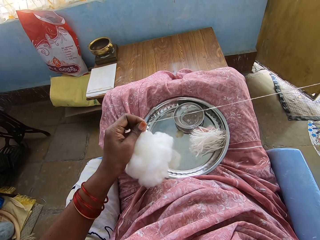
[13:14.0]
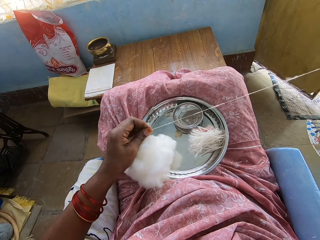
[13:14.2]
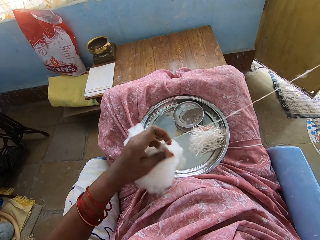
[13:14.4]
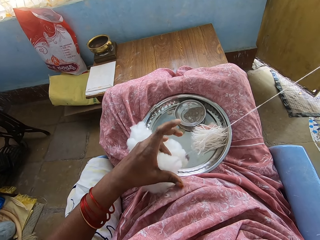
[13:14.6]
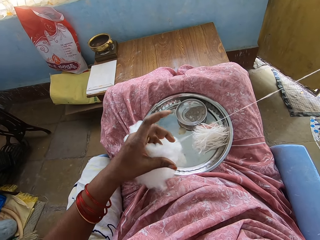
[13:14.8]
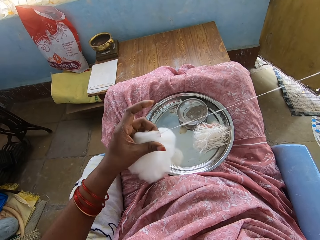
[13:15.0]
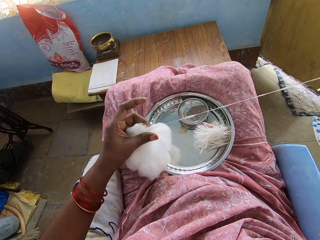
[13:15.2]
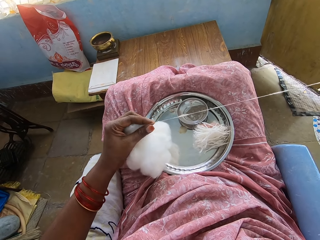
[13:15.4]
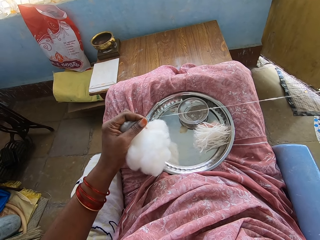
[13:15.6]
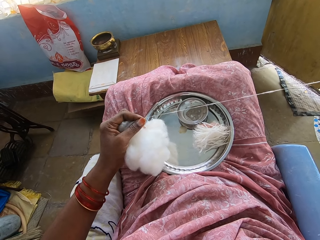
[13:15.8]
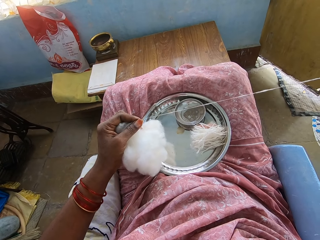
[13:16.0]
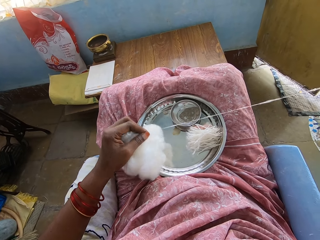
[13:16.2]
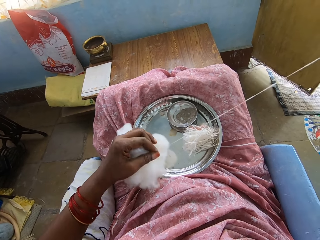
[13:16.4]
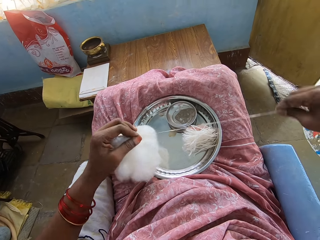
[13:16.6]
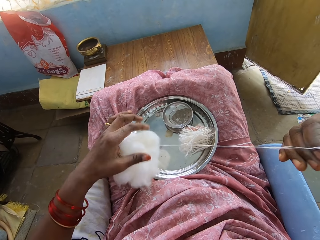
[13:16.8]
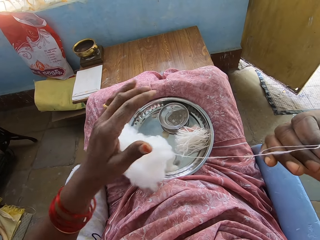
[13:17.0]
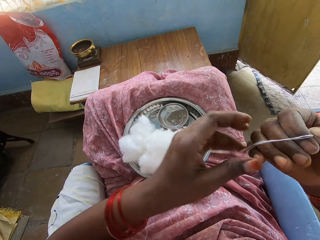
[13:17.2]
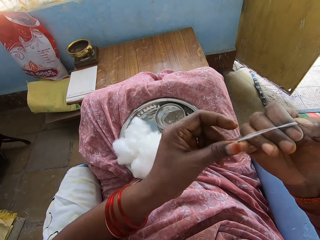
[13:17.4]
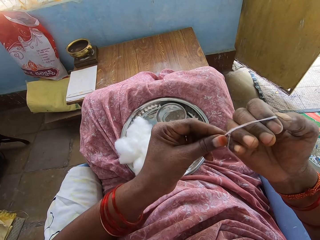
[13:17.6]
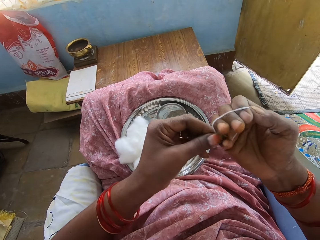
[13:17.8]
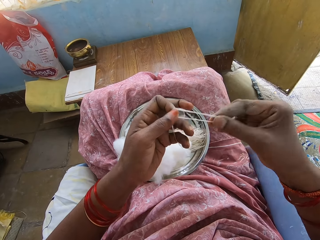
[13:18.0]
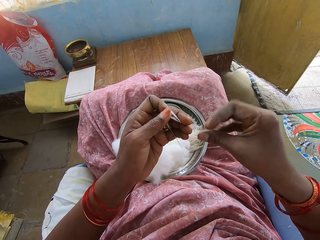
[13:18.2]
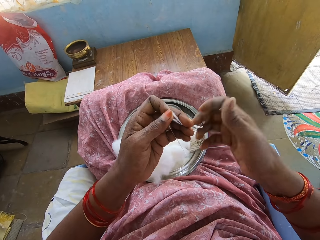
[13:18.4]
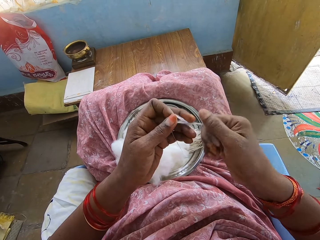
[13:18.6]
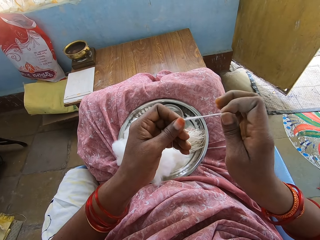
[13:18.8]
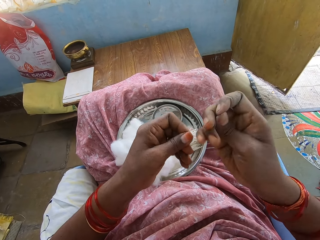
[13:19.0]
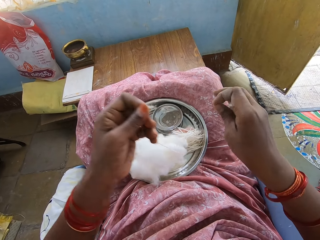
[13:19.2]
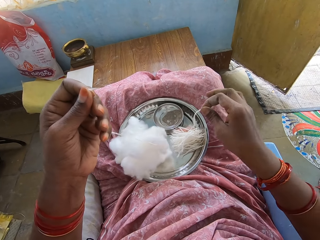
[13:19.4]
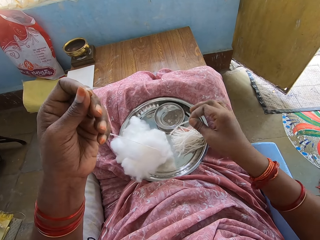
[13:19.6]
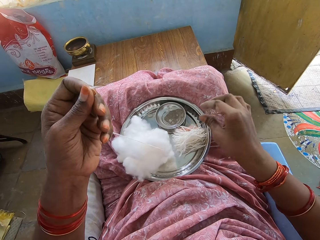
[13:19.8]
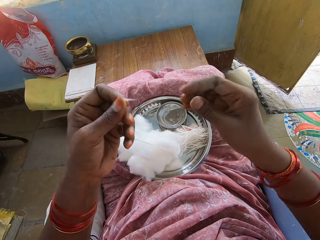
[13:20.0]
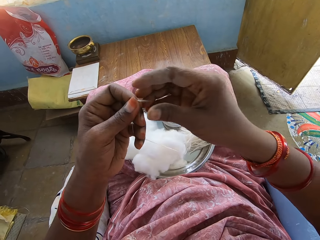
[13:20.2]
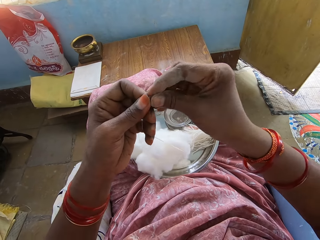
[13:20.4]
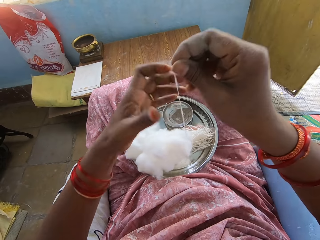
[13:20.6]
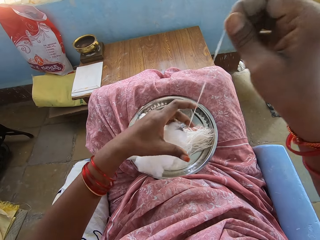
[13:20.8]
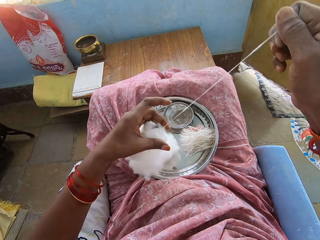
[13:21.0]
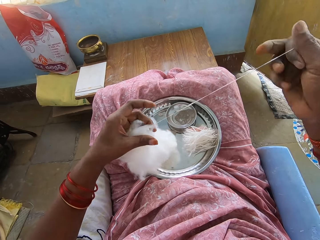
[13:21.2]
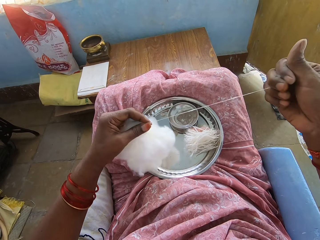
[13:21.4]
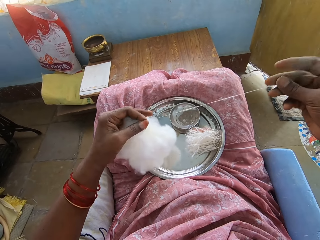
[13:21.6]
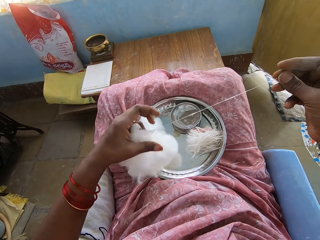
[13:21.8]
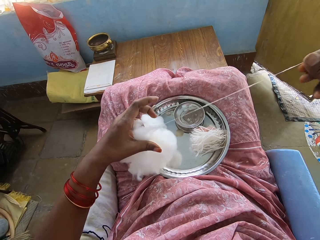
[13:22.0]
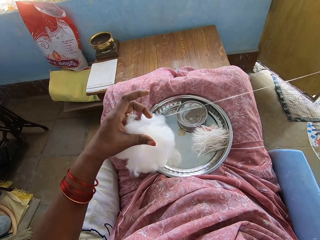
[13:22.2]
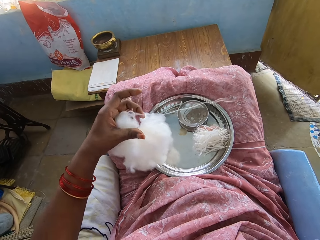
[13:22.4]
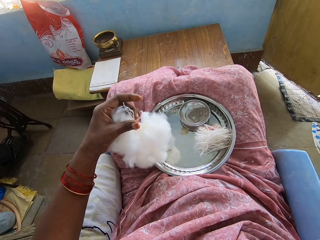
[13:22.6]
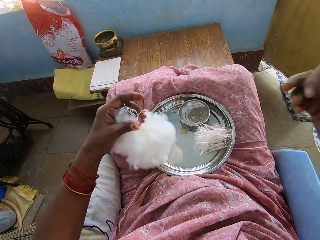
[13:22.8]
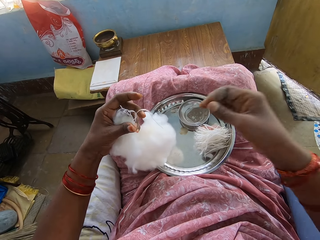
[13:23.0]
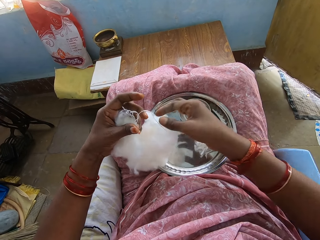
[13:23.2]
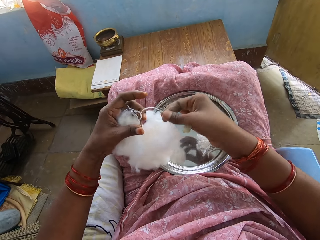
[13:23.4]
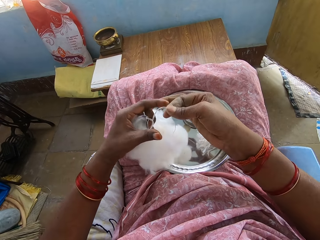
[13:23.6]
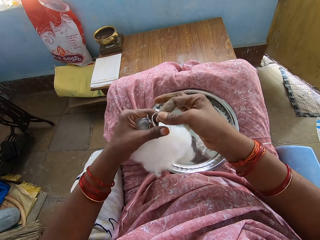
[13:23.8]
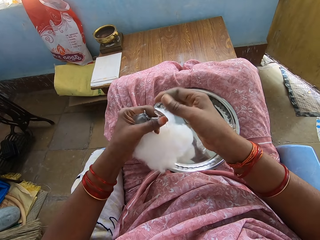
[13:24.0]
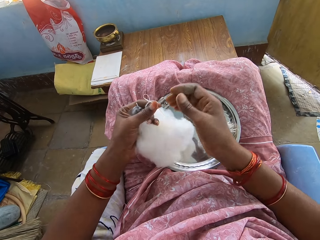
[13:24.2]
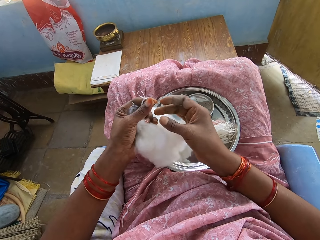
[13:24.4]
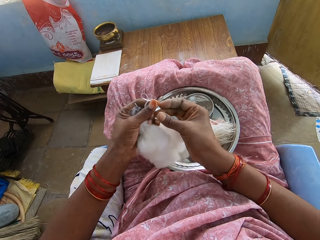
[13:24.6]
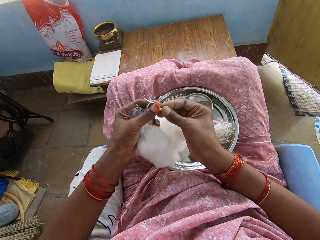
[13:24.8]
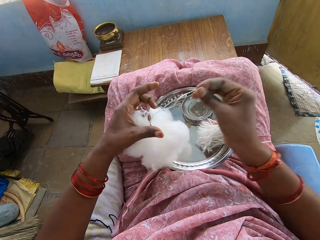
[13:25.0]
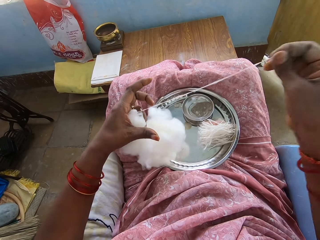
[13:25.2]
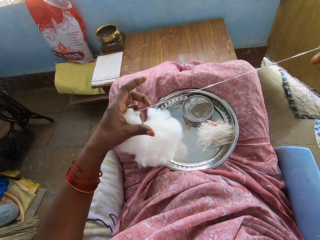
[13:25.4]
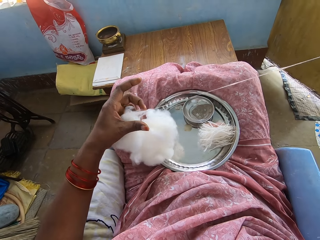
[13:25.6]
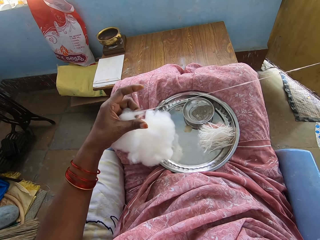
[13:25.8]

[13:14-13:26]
The camera wearer rolls the piece of cotton around the hand. They remove the piece of cotton from the hand. They cut the piece of cotton. They cut it again. They put the piece of cotton in the tray. They pull the cotton into a thin layer.

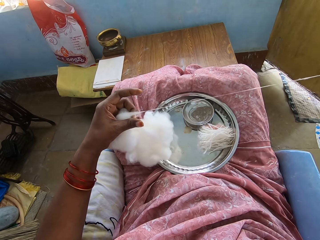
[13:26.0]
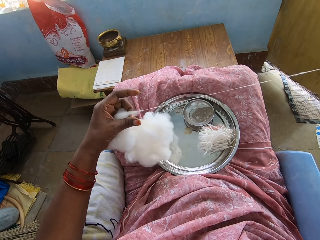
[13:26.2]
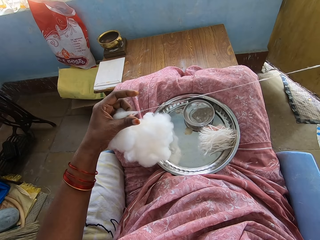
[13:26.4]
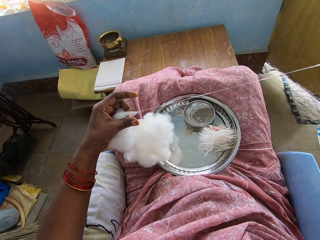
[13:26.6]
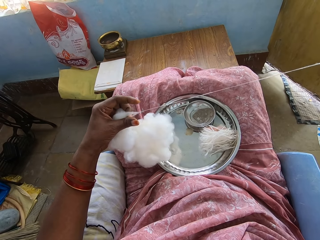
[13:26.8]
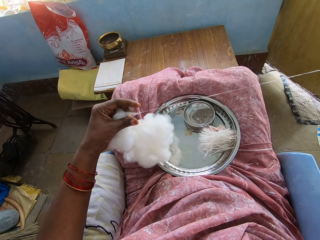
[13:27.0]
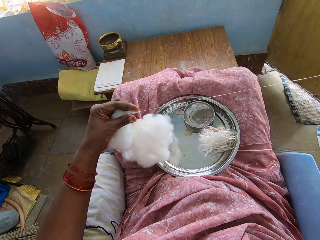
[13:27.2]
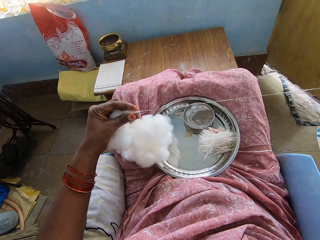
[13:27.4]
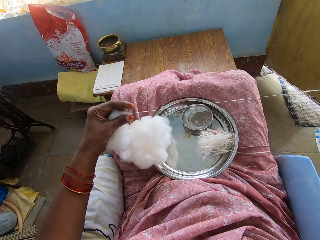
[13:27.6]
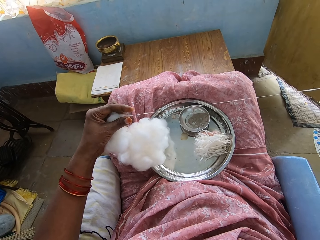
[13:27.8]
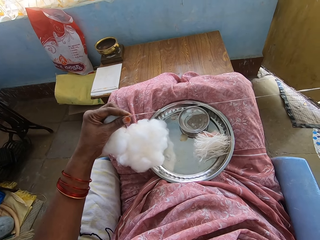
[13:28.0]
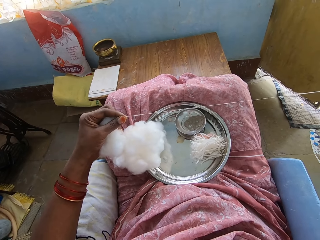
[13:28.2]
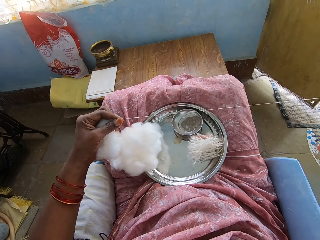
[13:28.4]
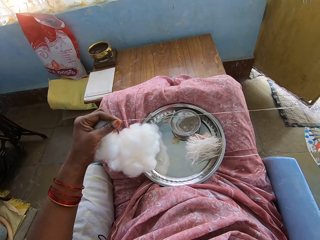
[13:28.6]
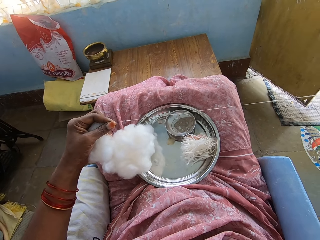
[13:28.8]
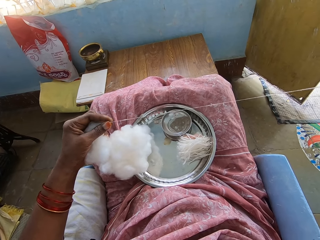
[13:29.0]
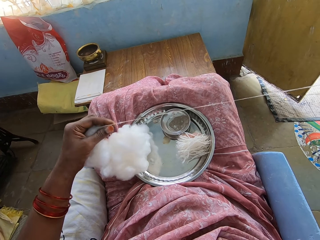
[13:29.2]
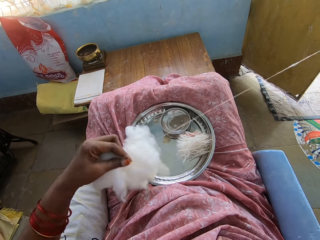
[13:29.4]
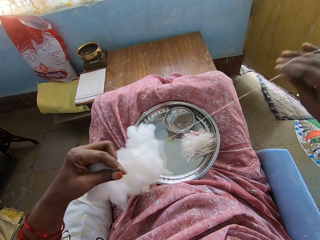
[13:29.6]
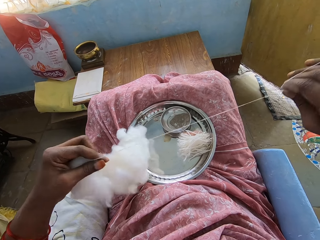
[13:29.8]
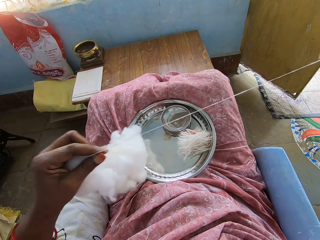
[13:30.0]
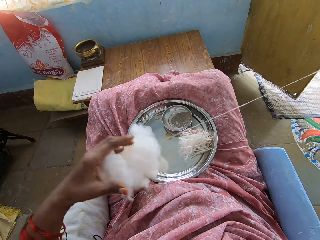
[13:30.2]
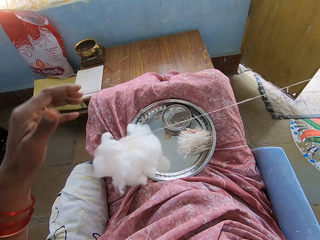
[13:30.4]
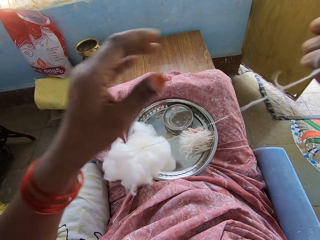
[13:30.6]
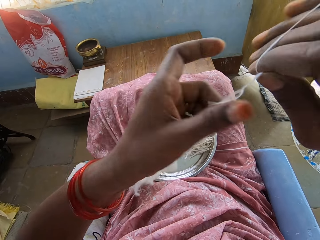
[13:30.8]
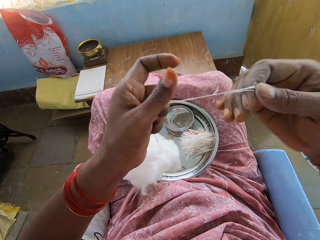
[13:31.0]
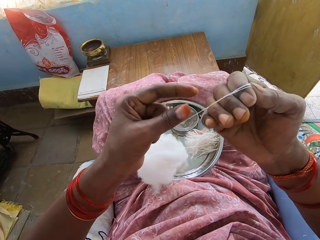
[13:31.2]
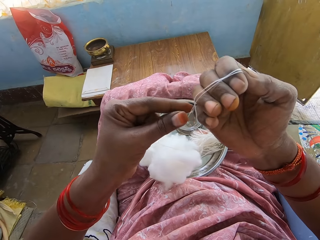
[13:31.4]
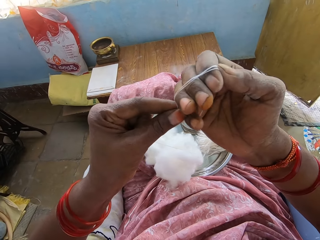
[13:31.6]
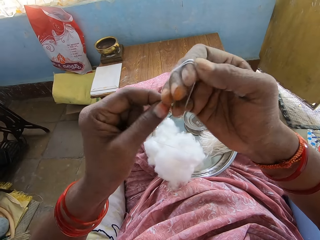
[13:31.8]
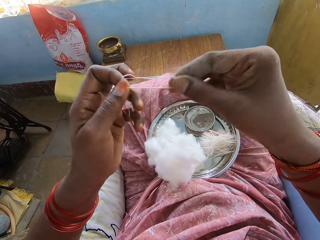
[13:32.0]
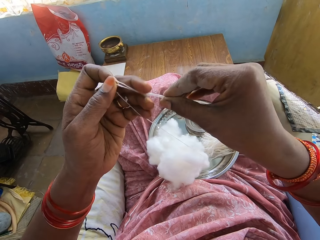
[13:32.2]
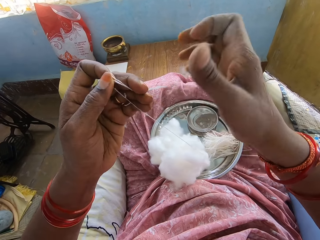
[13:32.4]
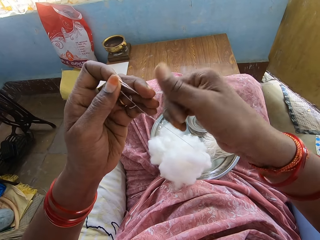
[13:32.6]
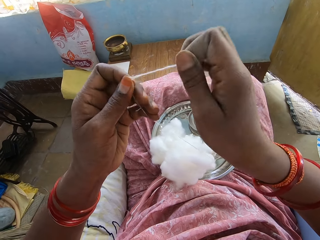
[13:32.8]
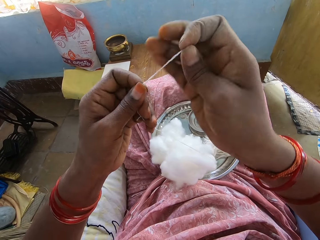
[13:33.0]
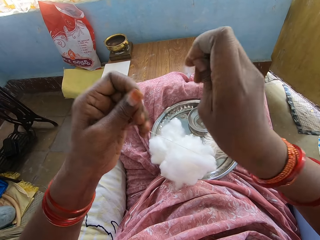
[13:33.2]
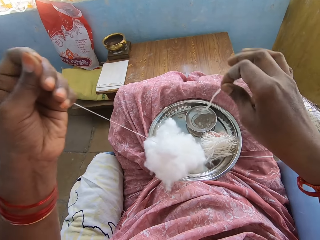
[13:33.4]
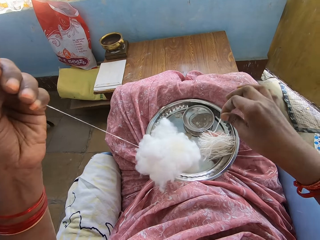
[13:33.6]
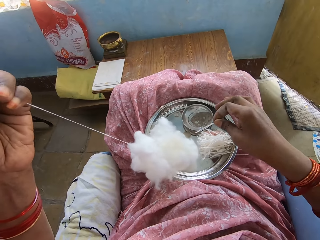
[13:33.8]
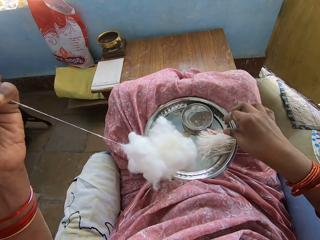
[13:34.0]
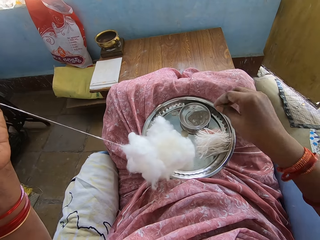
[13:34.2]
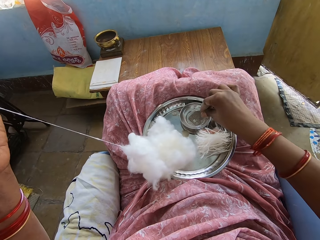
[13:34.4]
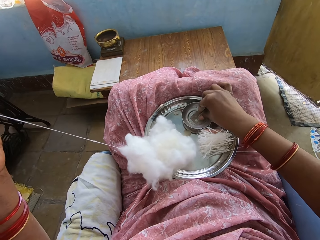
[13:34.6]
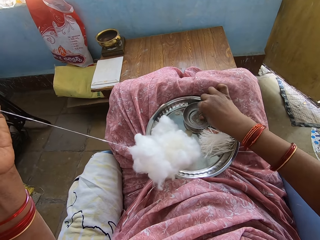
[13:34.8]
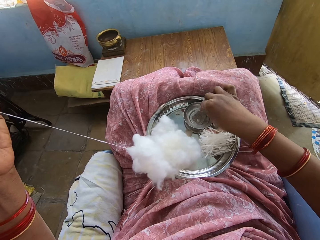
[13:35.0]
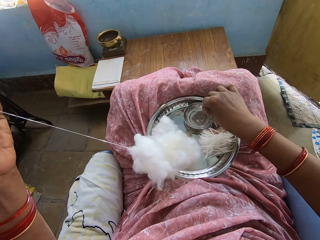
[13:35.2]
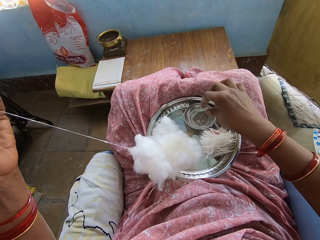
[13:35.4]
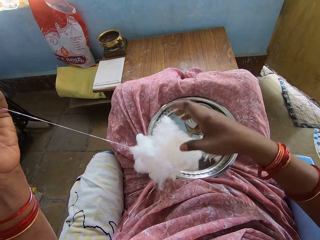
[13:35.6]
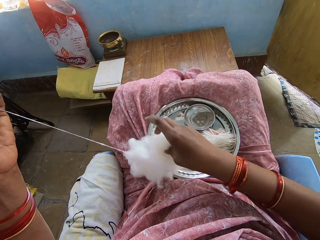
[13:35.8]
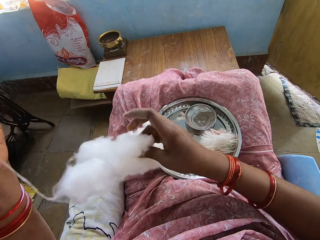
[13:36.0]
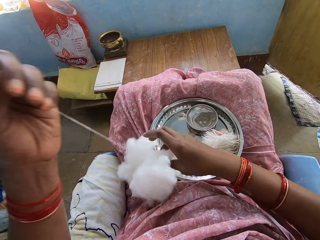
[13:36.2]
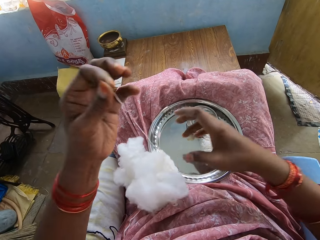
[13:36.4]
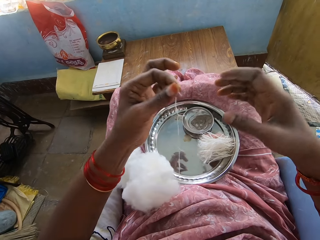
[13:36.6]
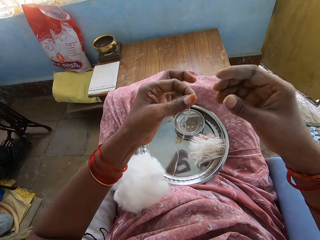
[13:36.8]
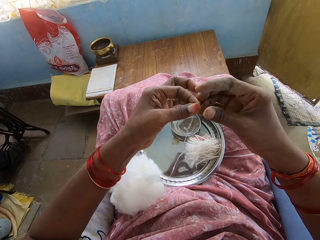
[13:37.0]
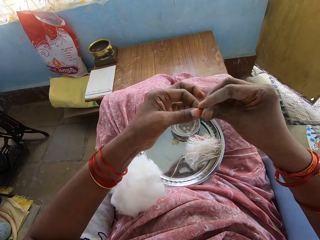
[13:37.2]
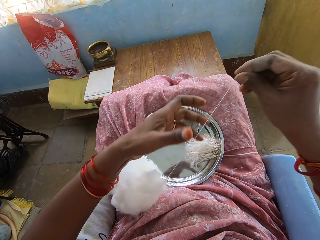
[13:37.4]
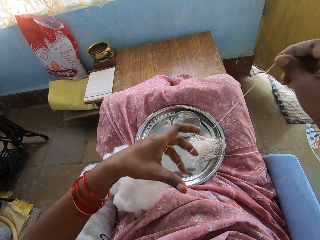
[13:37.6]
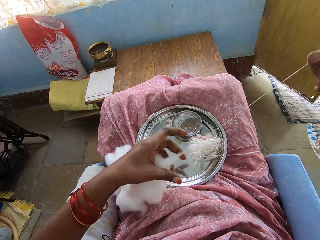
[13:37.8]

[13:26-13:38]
The camera wearer rolls the piece of cotton around the hand. They remove the piece of cotton from the hand. They cut the piece of cotton. They put the piece of cotton in the tray. They pick powder from the bowl. They put the cotton on the lap. They pull the cotton wool.
